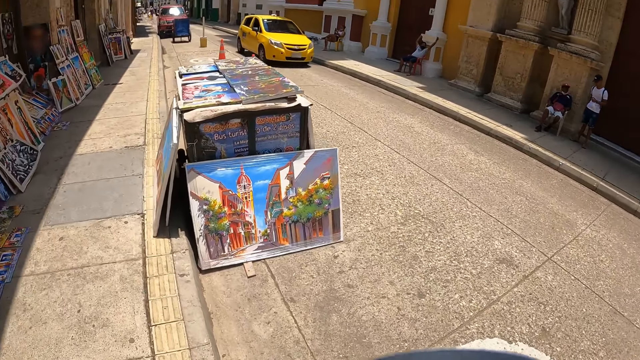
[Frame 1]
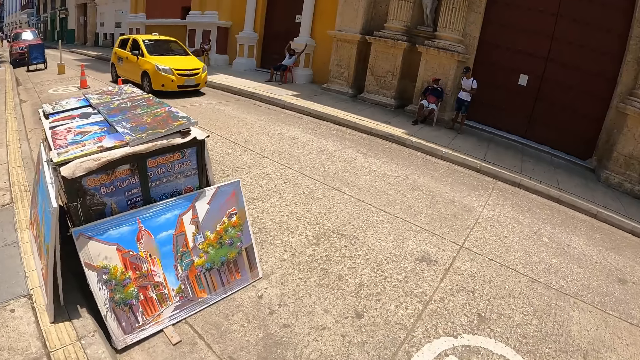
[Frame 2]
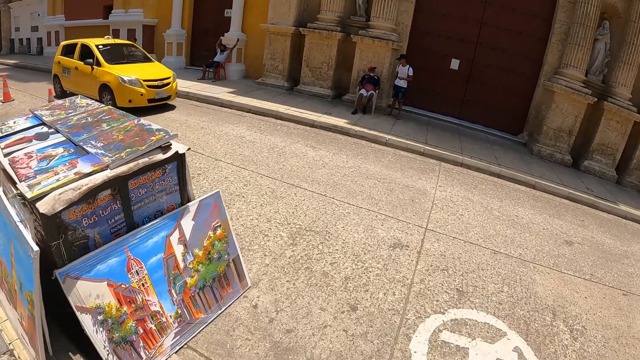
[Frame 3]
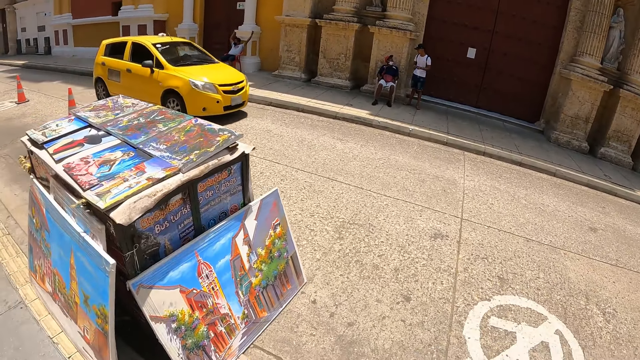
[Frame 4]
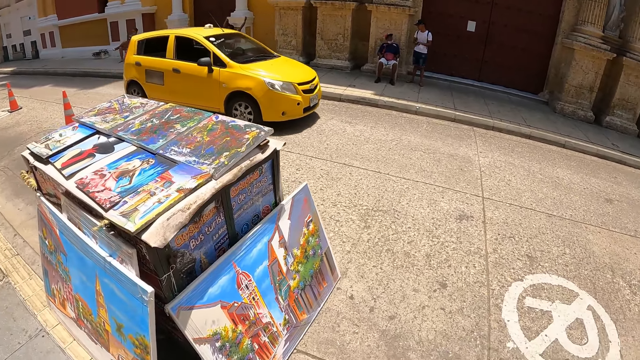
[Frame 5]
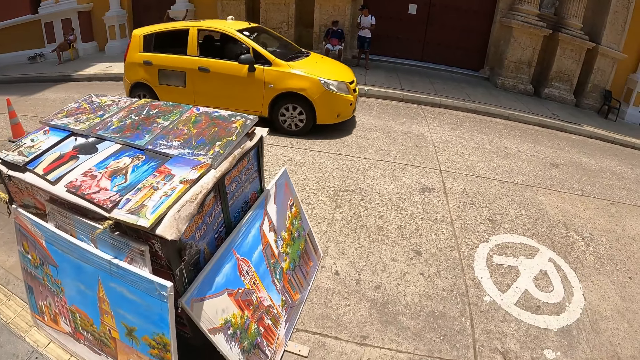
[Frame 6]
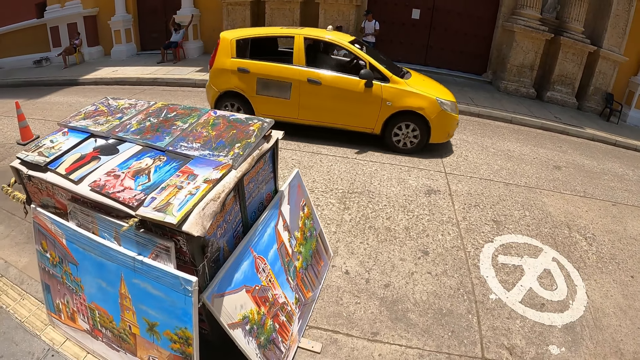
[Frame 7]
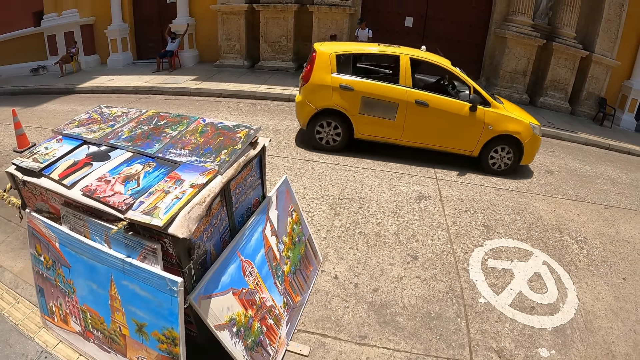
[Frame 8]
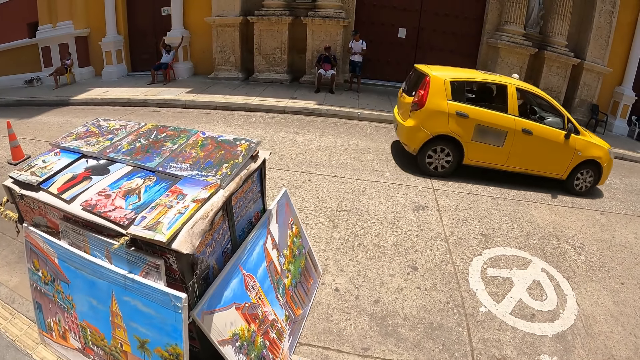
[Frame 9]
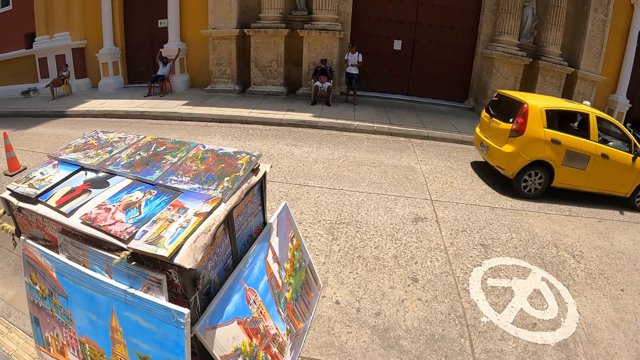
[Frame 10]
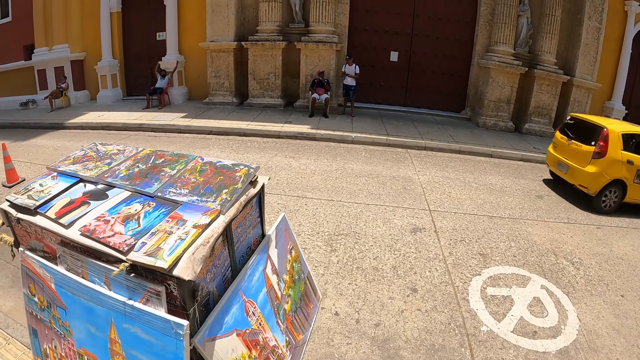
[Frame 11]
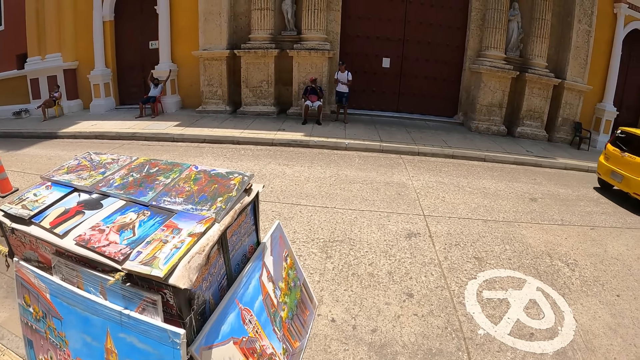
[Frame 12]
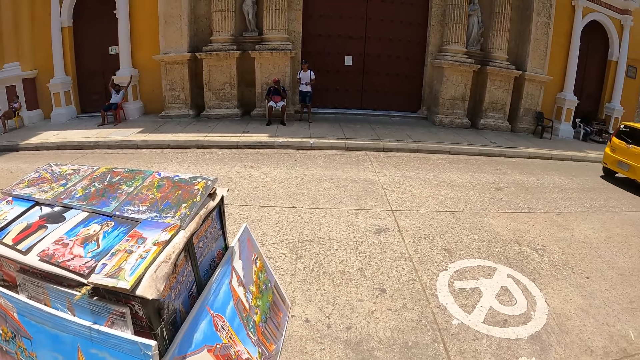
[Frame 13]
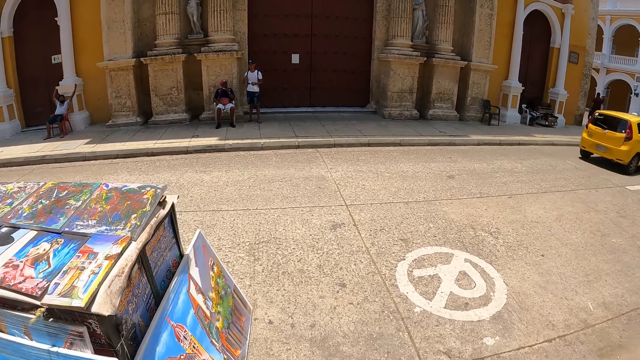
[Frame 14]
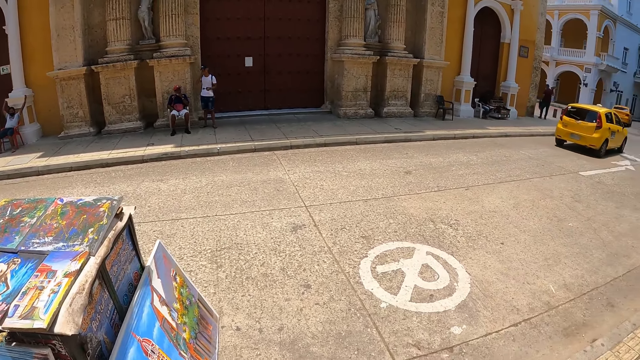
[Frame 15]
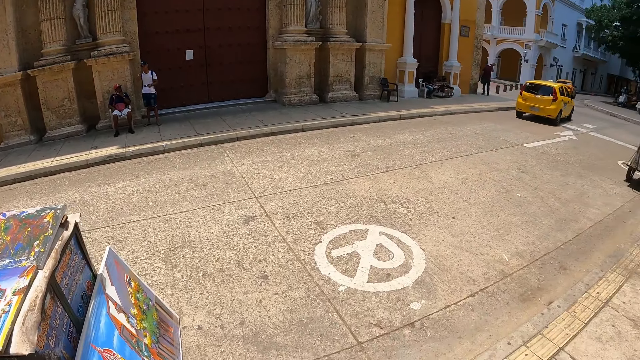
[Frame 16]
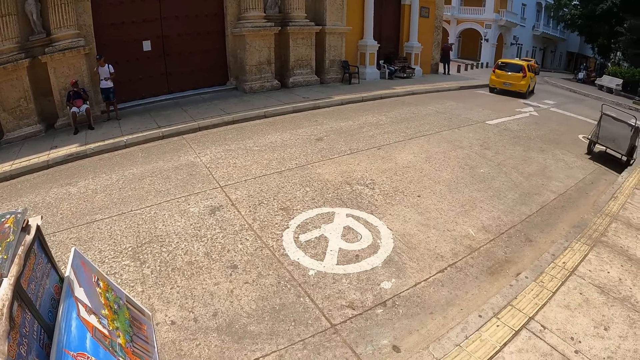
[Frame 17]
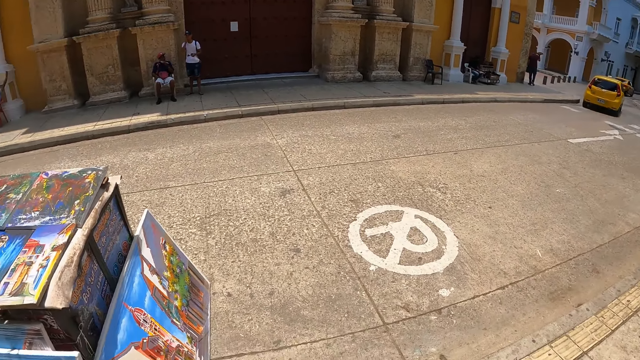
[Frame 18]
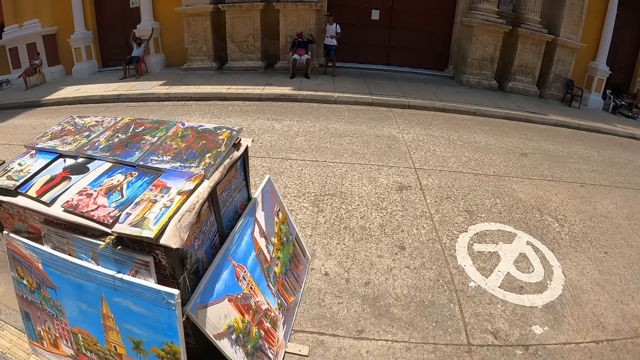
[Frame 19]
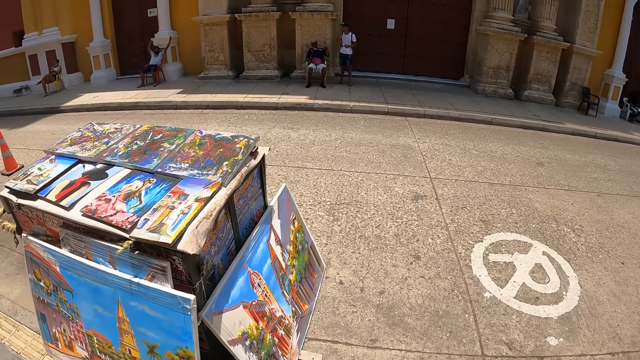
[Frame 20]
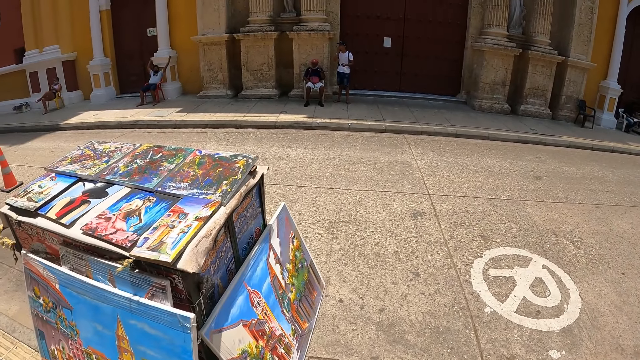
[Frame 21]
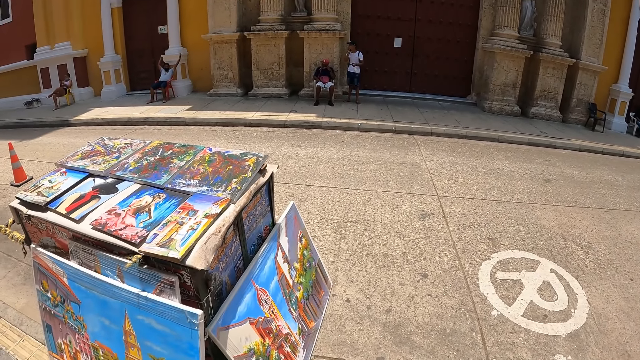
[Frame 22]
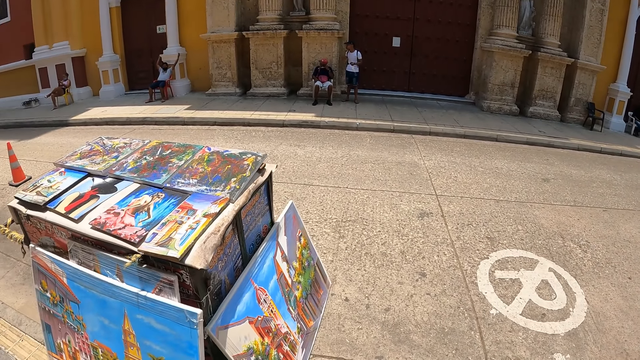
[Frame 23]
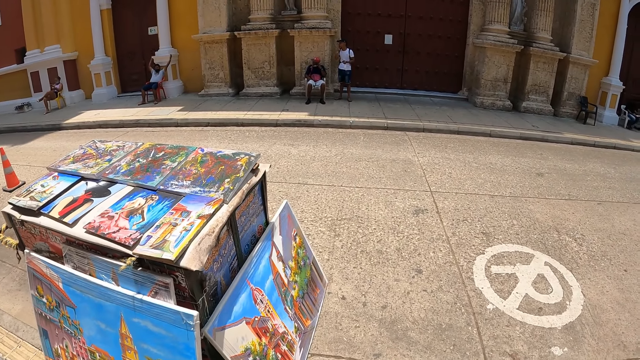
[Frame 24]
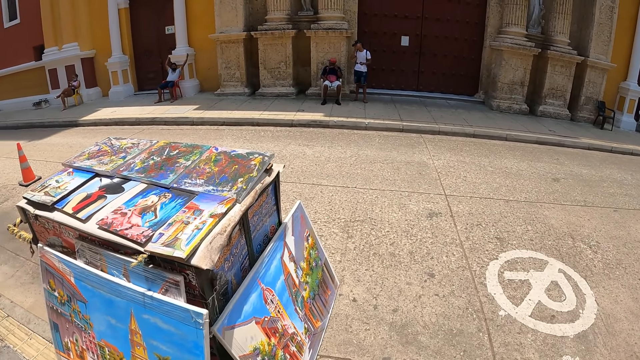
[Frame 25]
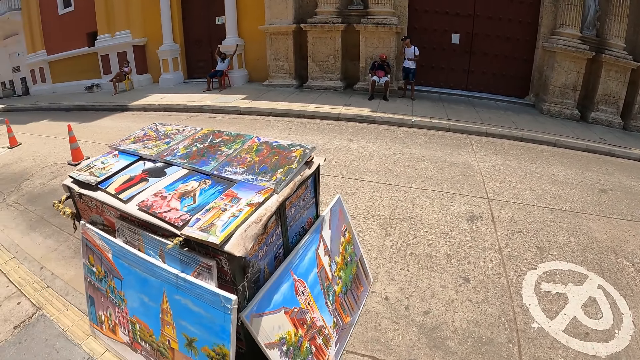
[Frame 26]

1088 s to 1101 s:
The camera wearer stares at the portraits. They look around. They look at the picture frames.

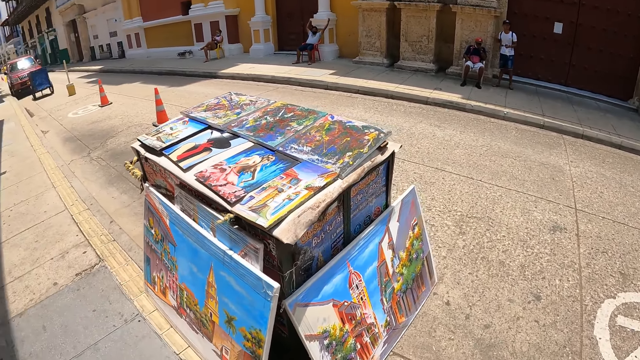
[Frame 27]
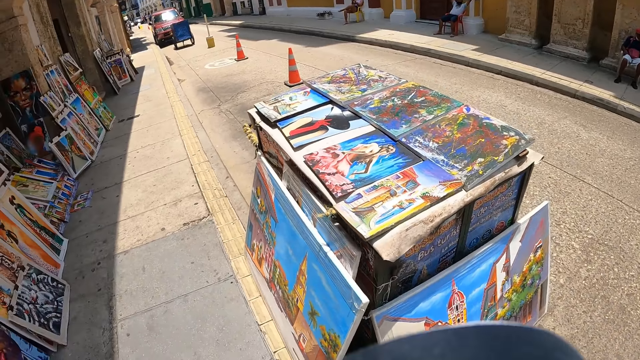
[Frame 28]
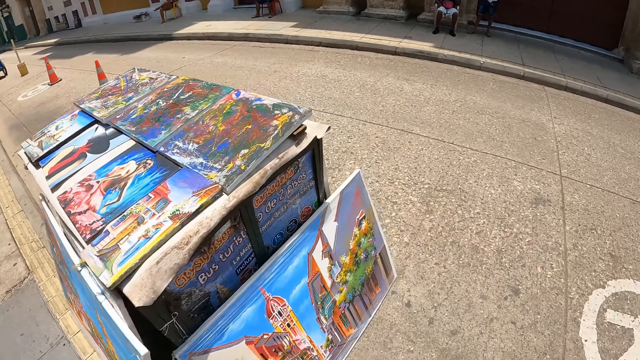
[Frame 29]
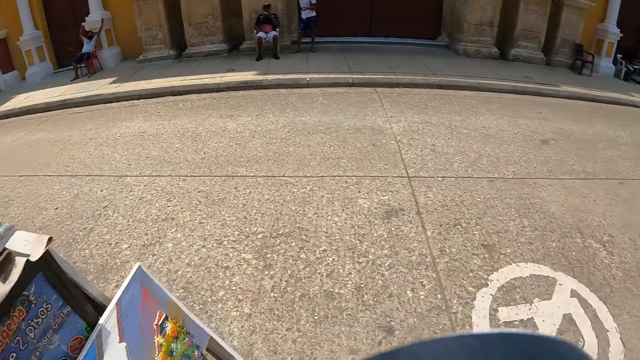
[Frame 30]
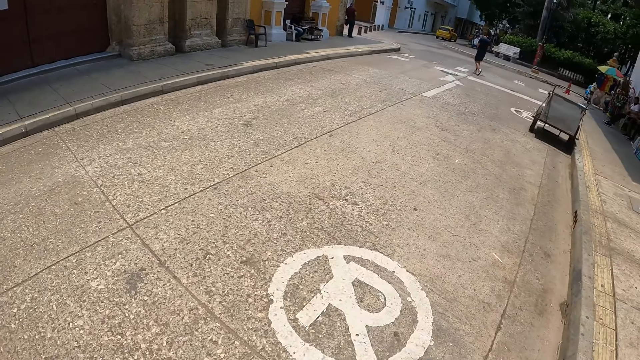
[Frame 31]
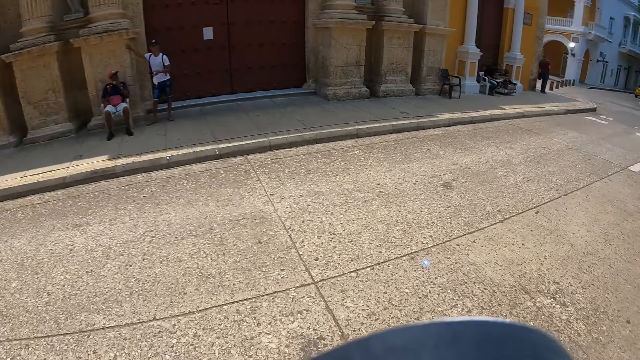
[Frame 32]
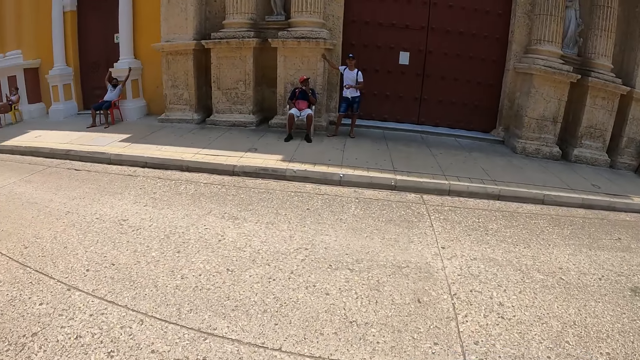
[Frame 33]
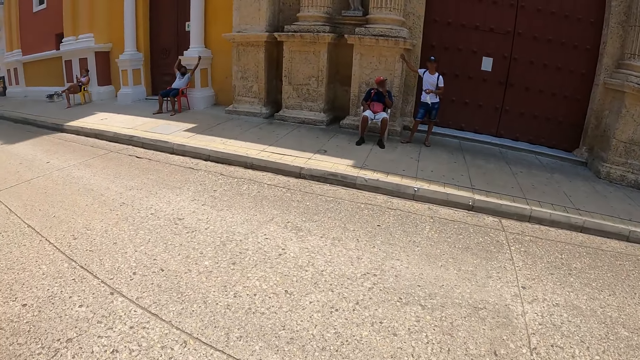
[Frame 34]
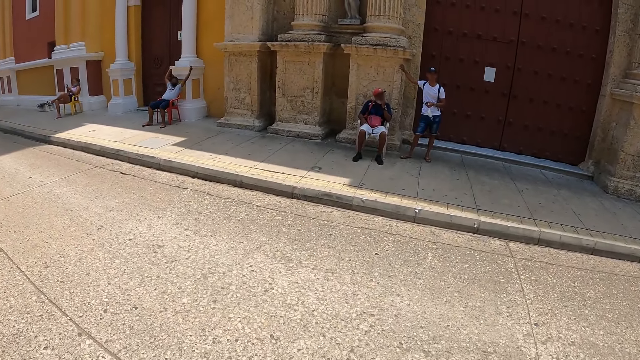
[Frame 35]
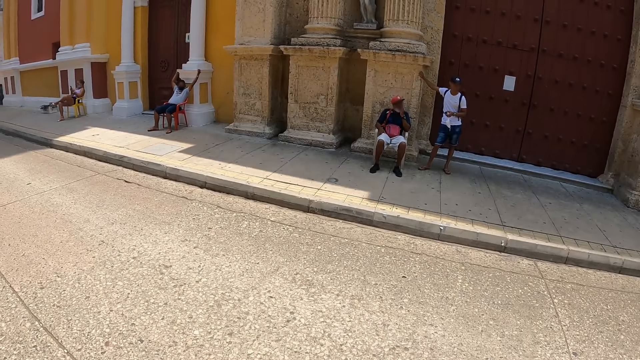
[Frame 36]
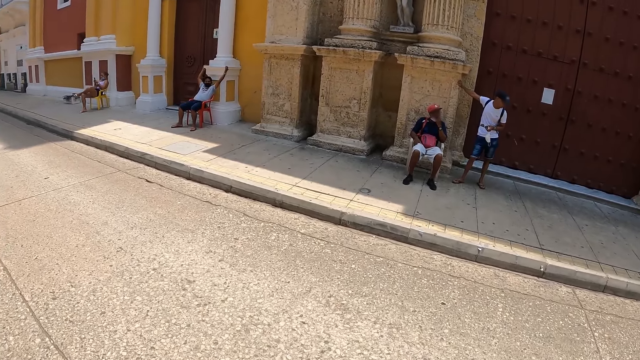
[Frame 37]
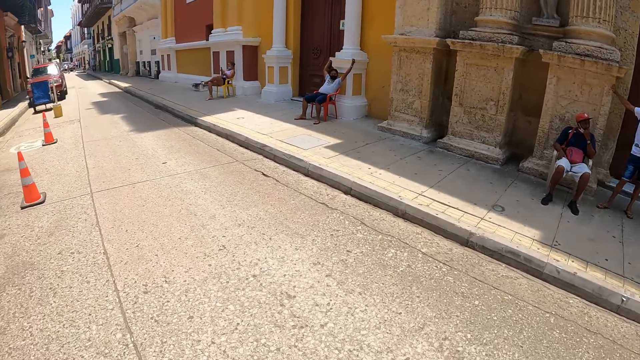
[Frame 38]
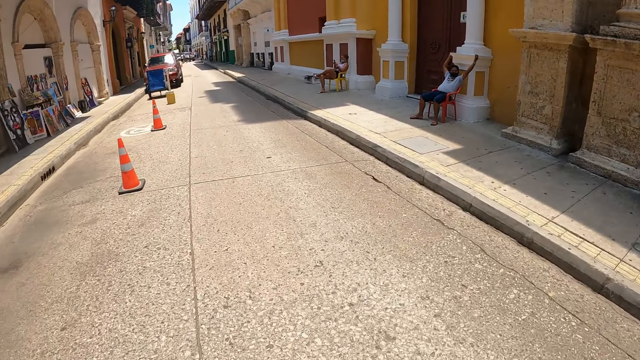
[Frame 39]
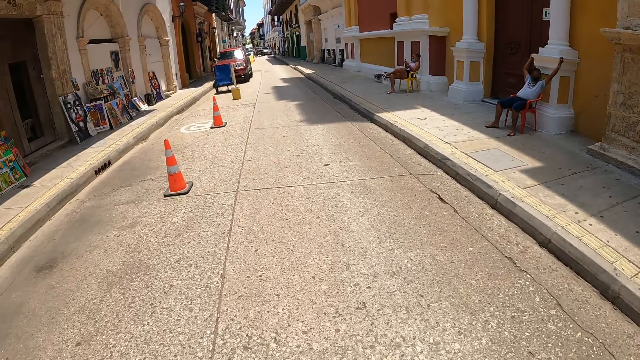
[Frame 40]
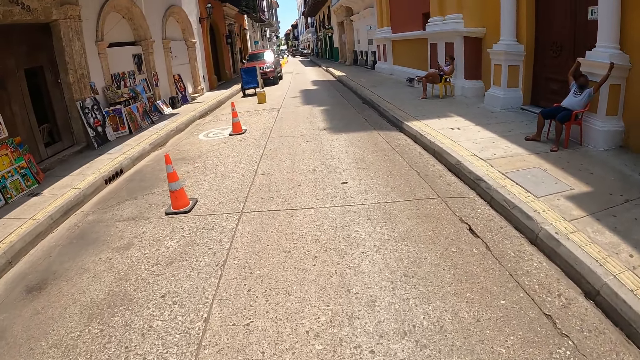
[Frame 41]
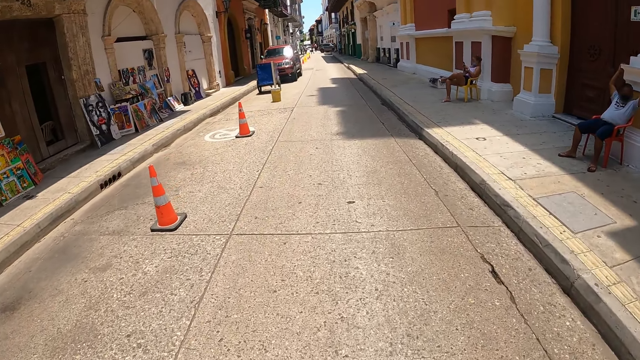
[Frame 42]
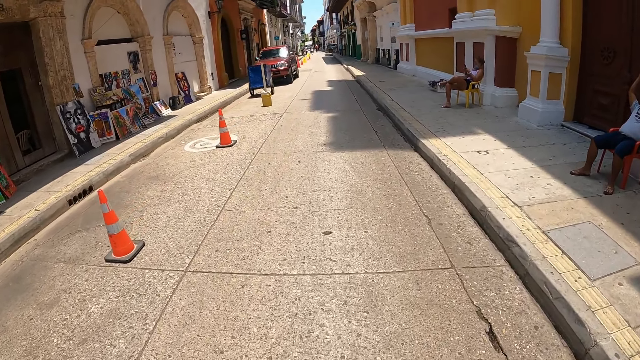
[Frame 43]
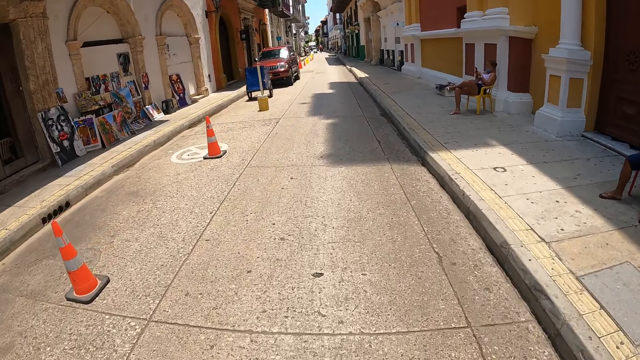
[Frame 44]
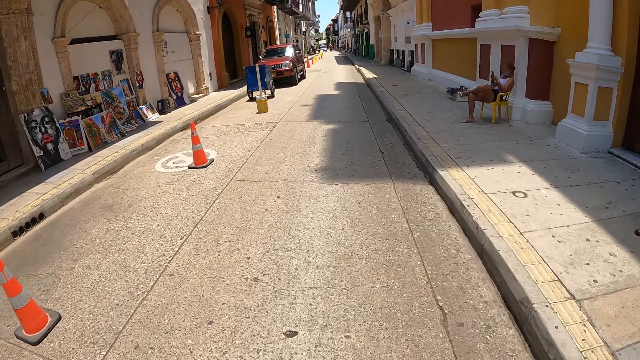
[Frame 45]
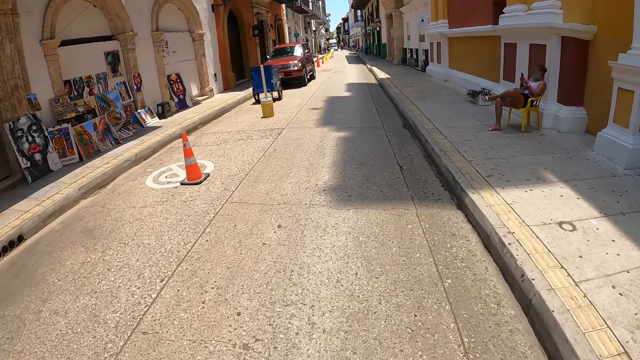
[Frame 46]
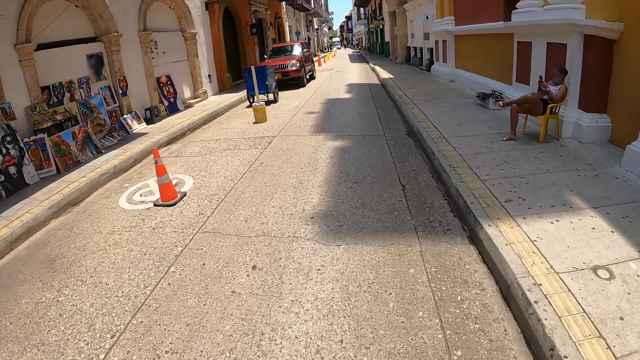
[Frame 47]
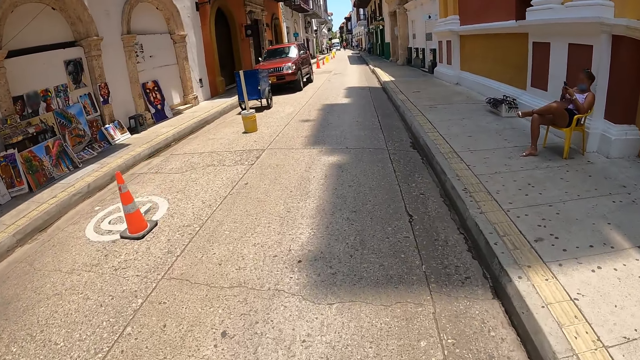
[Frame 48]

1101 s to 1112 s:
The camera wearer looks around. They walk on the road and move around.
